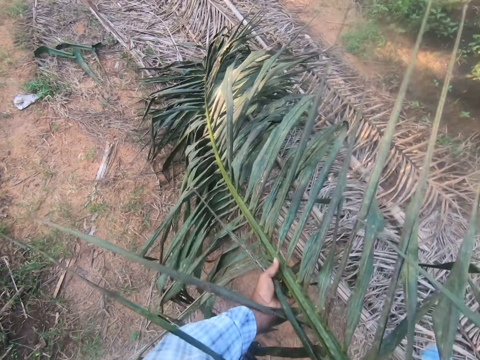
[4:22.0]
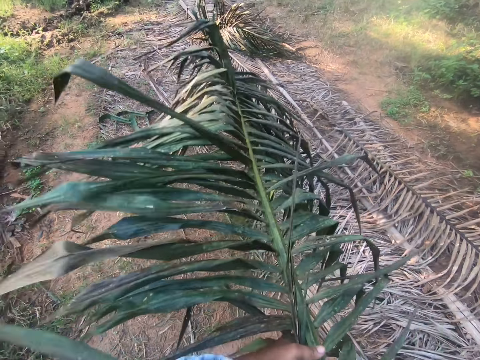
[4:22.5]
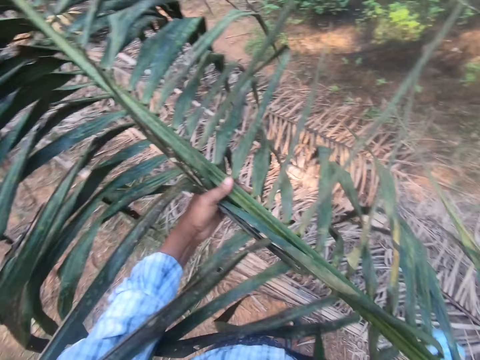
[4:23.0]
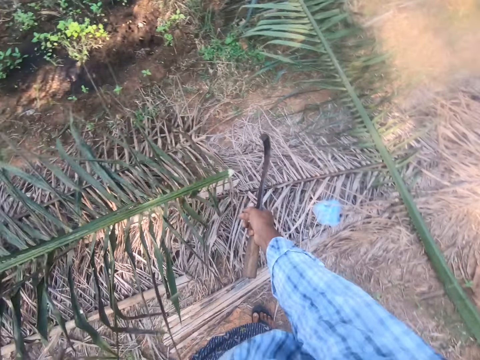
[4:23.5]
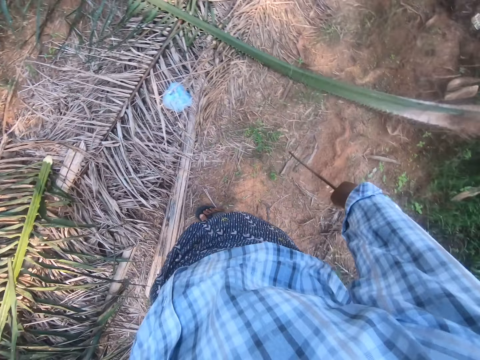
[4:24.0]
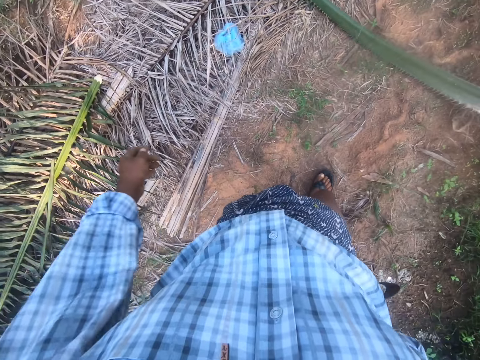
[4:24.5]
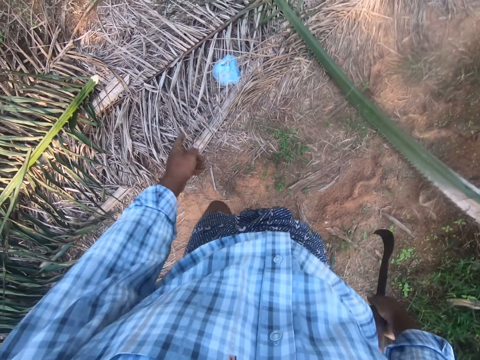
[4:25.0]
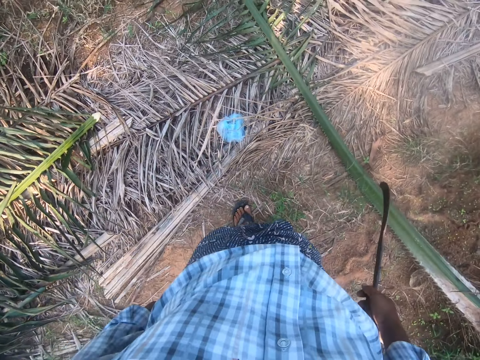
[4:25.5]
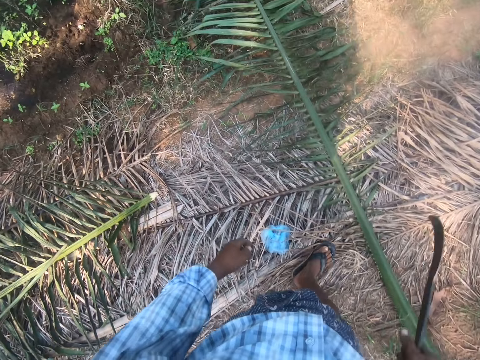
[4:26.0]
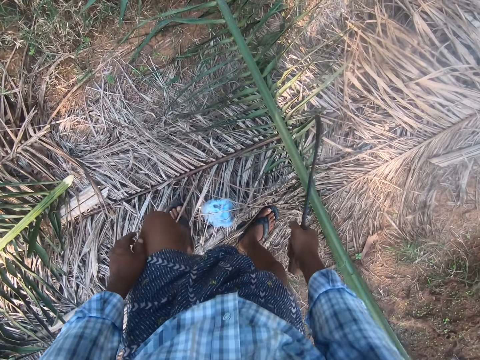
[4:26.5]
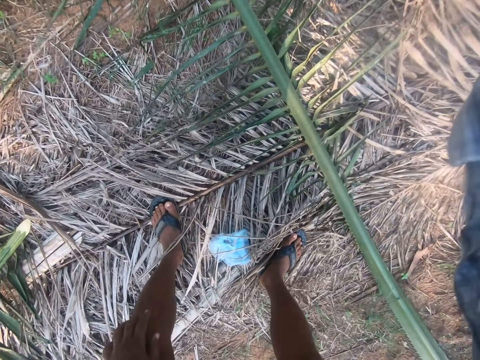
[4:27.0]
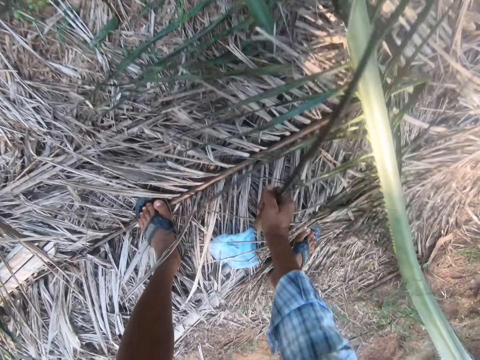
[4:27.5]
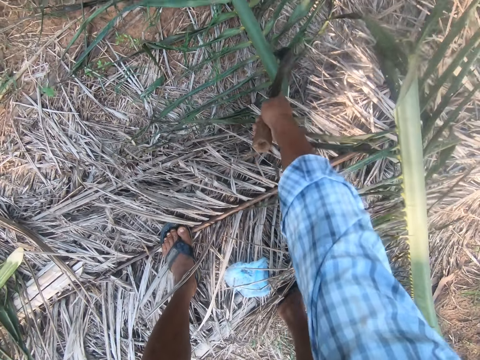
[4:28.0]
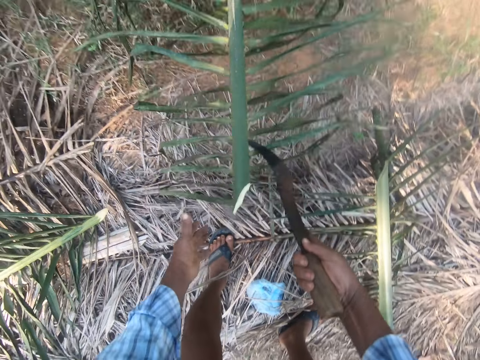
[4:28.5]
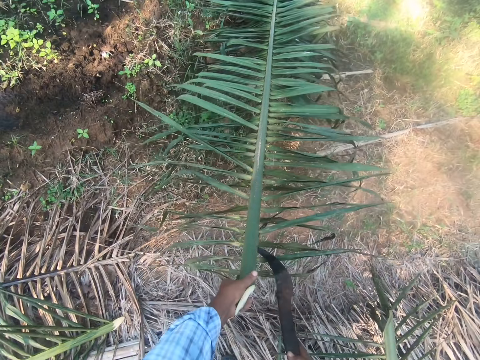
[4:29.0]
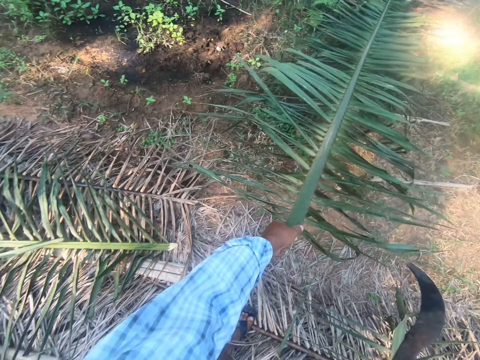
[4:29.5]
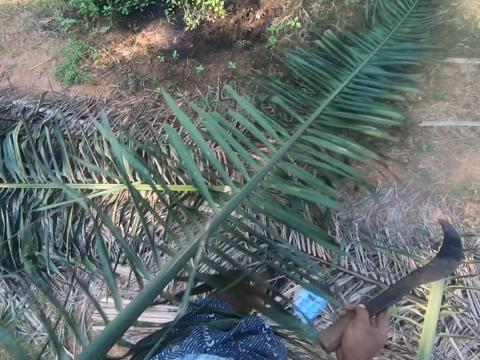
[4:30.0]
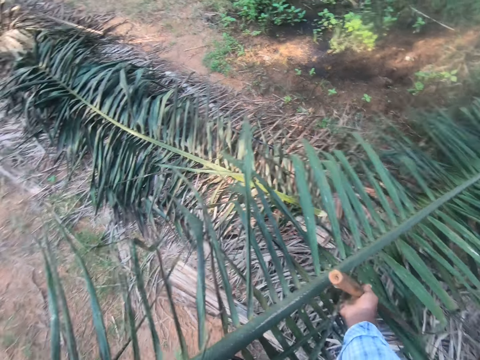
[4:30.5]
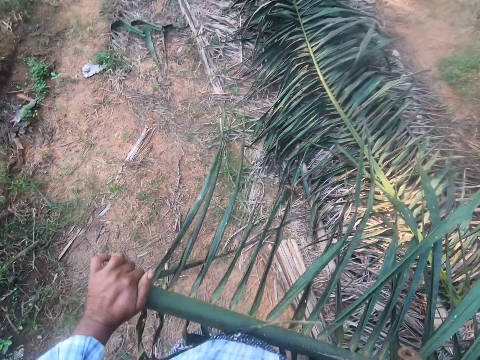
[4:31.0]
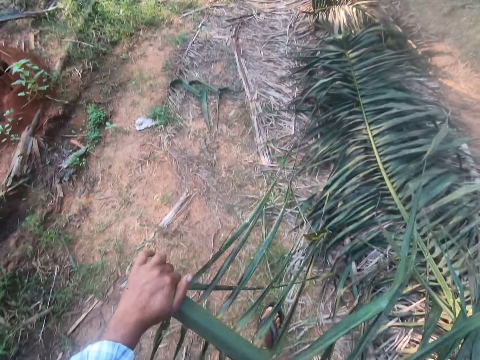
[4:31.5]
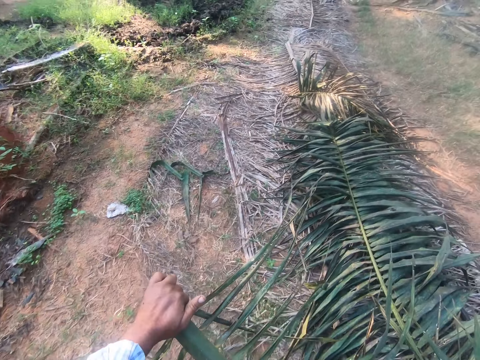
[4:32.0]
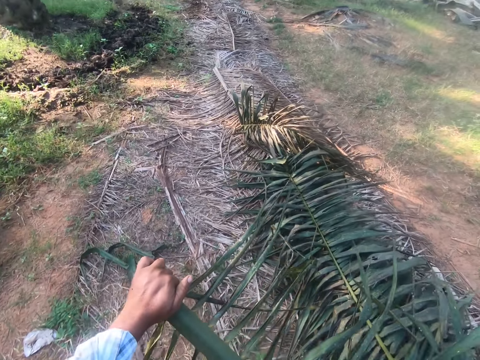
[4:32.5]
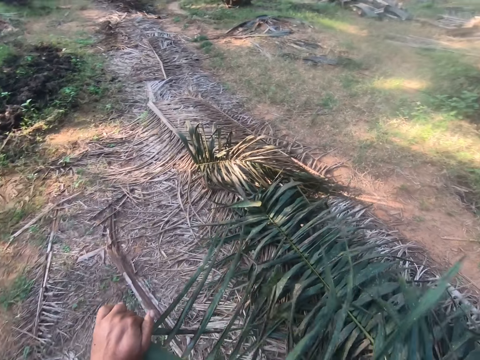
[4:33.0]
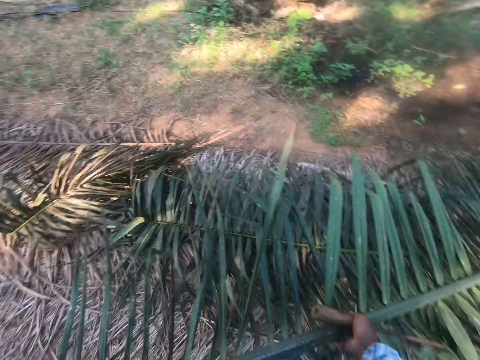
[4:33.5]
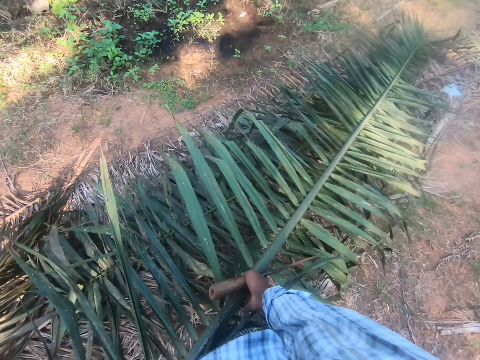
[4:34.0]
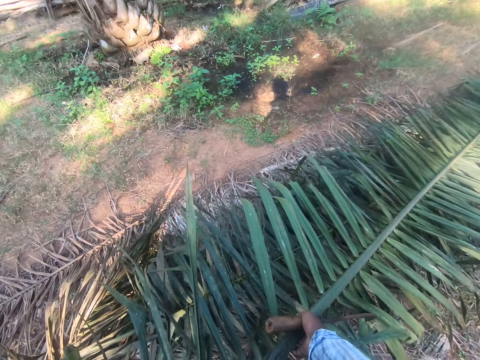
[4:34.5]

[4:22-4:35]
The camera wearer drops the palm leaf on piles of palm leaf with both hands. He walks. He cuts a palm leaf or palm stalk with the cutlass. He picks up the palm leaf with the cutlass. He holds the palm leaf with his left hand. He pulls the palm leaf with his left hand. He carries the palm stalk.

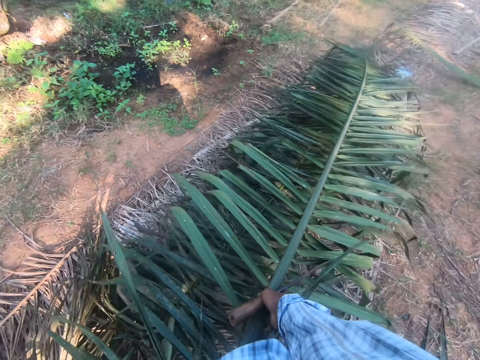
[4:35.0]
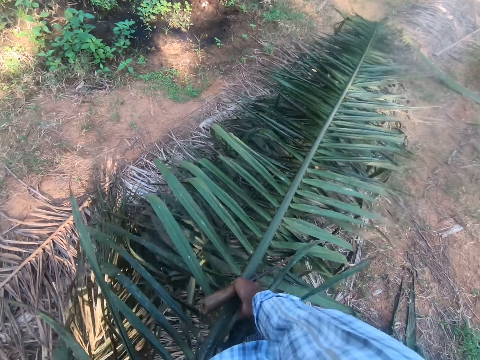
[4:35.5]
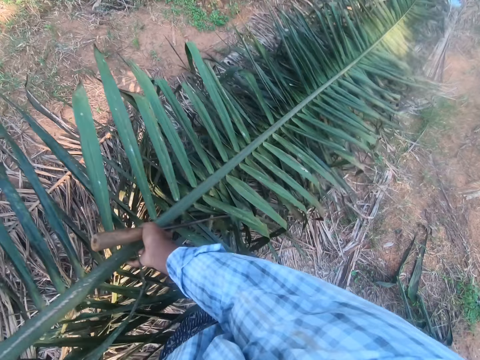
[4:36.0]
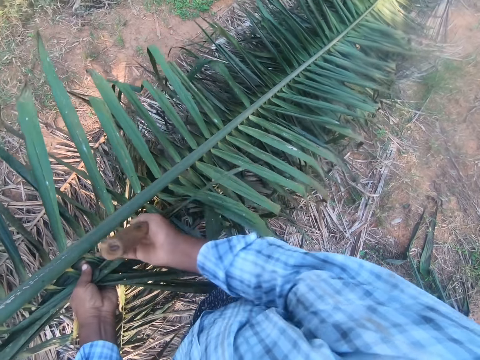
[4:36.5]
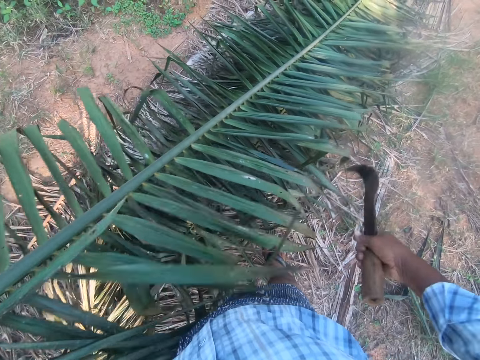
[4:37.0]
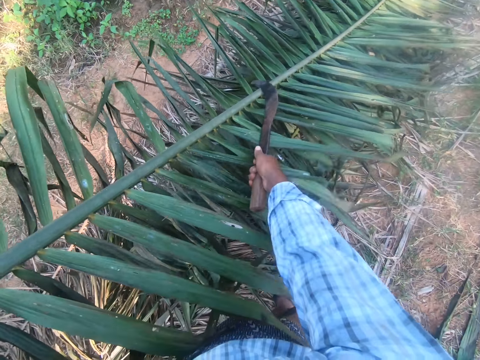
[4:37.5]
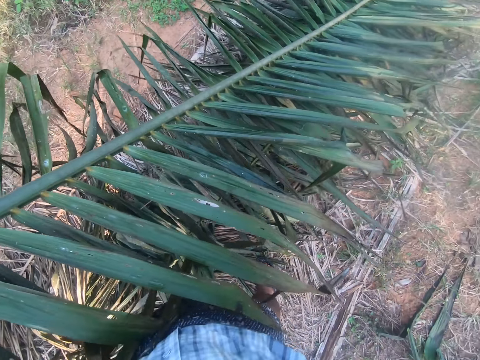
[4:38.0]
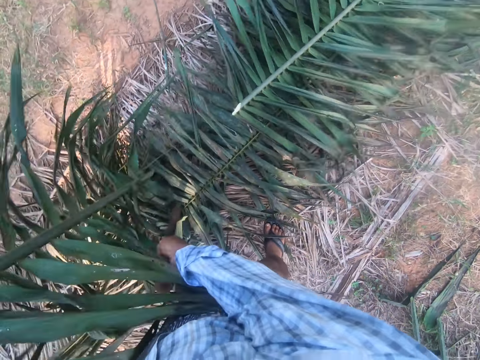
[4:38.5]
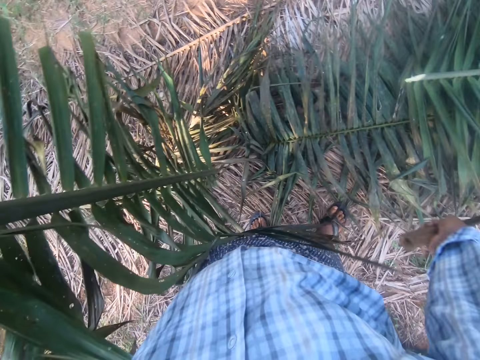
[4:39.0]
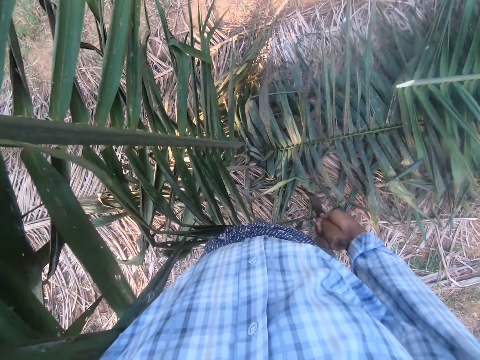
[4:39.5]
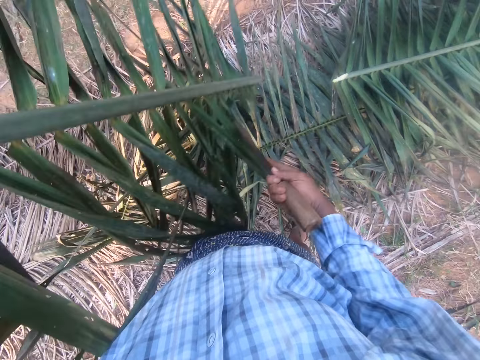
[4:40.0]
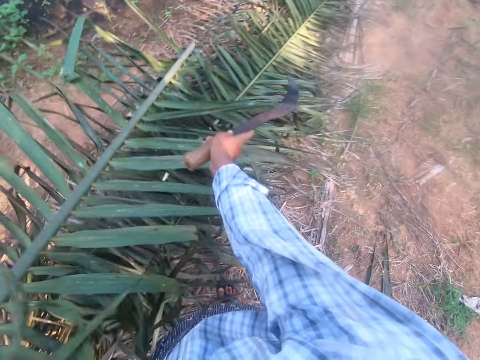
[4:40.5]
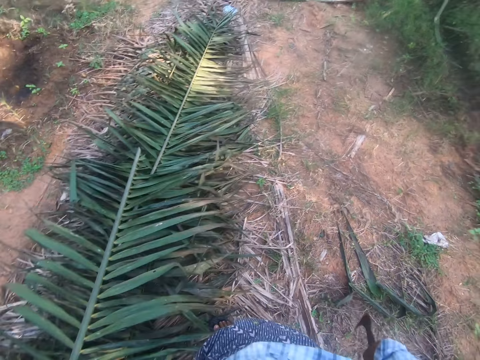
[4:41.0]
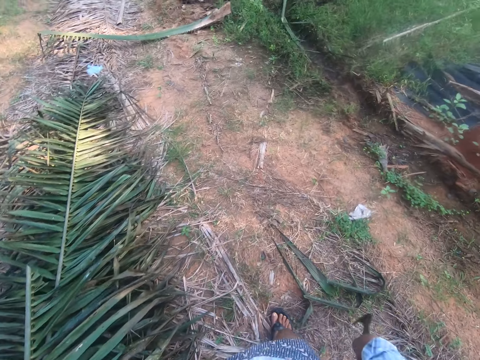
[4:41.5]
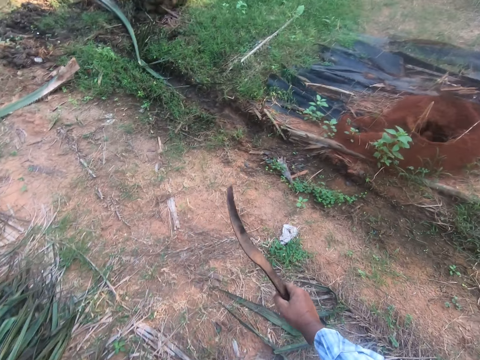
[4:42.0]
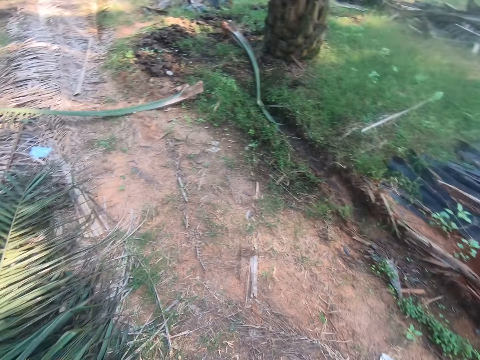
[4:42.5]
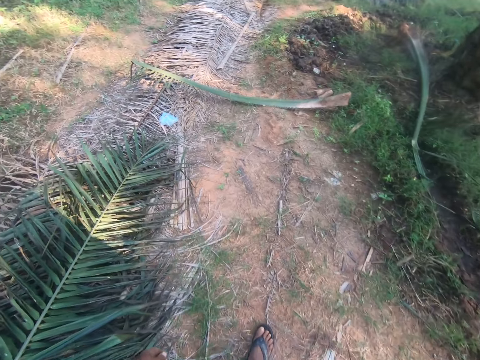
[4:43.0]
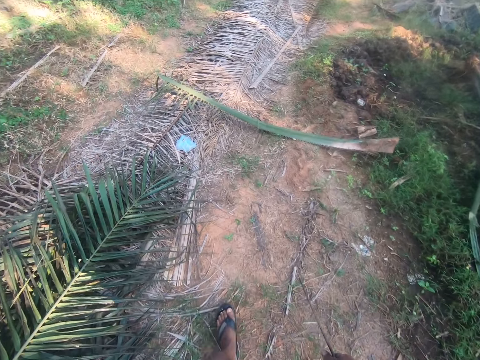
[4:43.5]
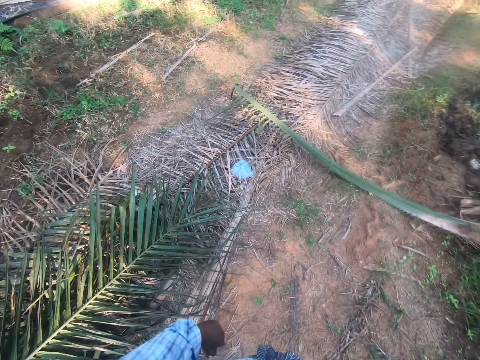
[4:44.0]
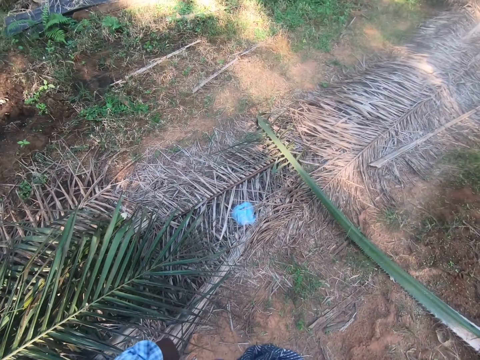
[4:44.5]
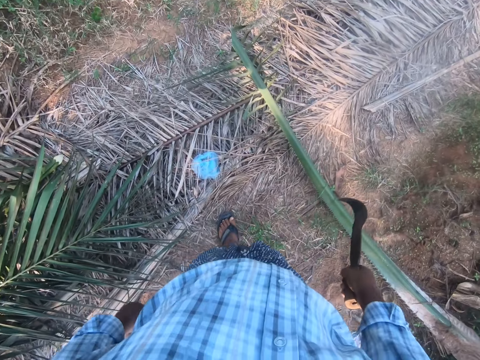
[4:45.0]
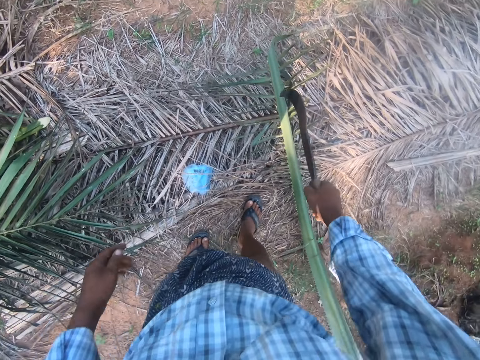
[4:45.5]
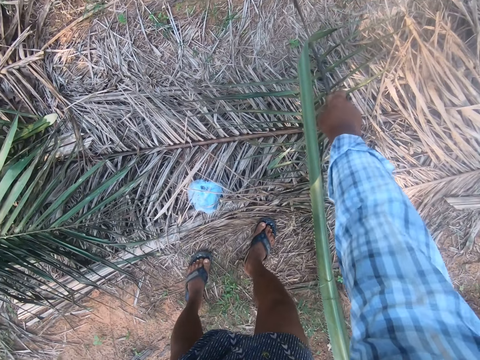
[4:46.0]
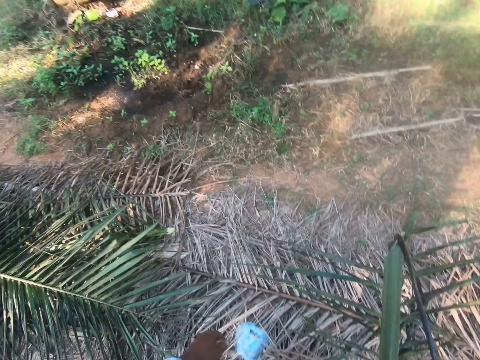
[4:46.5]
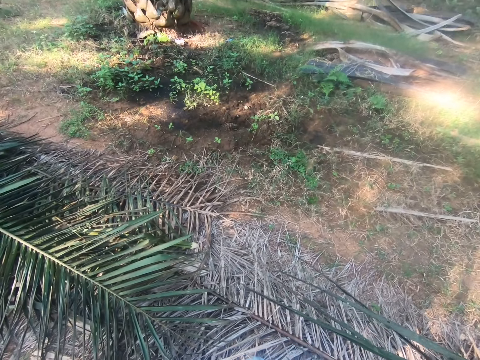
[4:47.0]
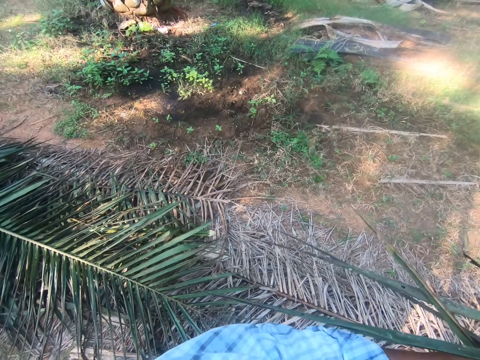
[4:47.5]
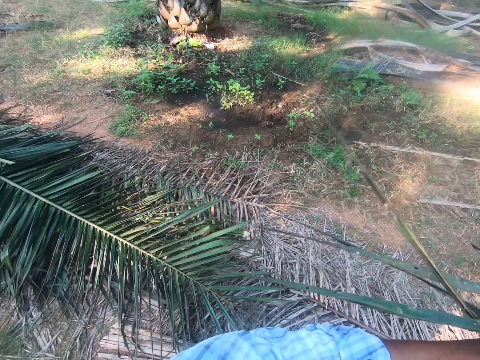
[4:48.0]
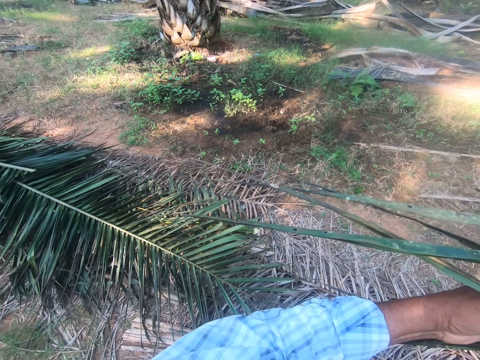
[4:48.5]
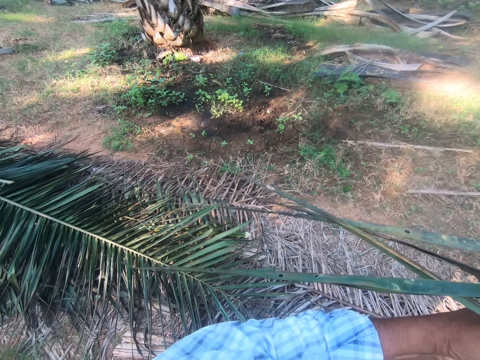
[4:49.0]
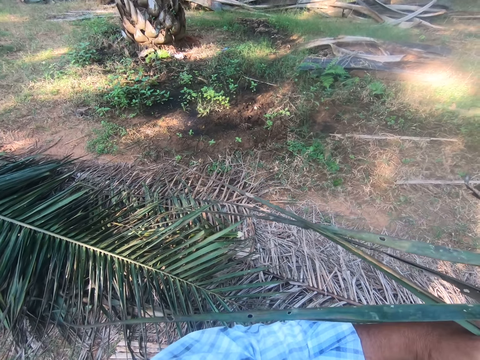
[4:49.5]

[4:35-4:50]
The camera wearer puts a palm stalk down. He cuts a palm leaf with the cutlass. He drops the palm leaf on piles of palm leaf with his left hand and the cutlass. He walks. He bends down. He cuts a coconut leaf. He picks up the palm fronds. He holds the coconut leaf.
